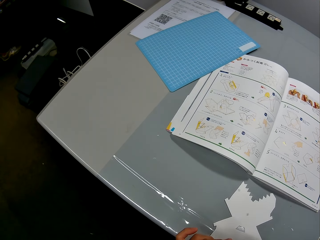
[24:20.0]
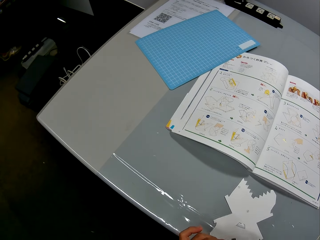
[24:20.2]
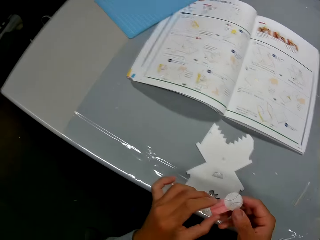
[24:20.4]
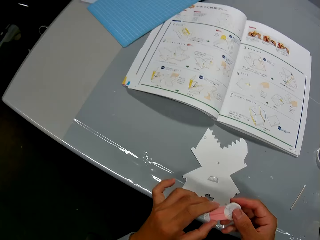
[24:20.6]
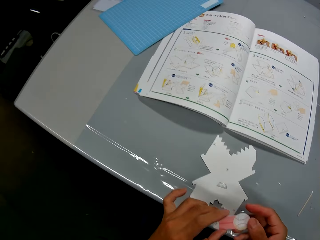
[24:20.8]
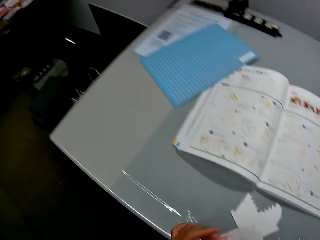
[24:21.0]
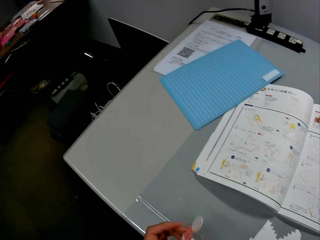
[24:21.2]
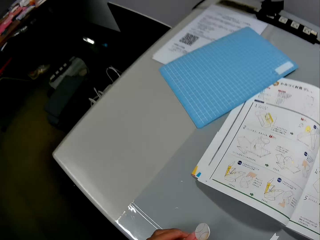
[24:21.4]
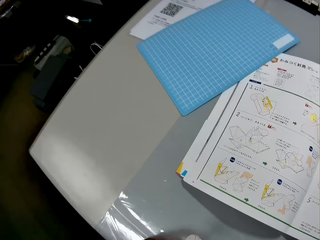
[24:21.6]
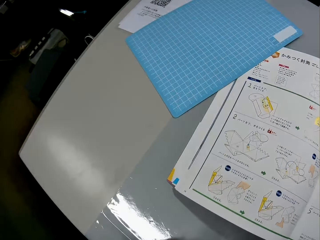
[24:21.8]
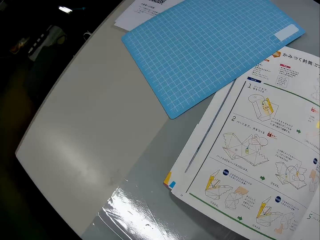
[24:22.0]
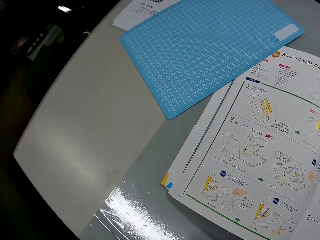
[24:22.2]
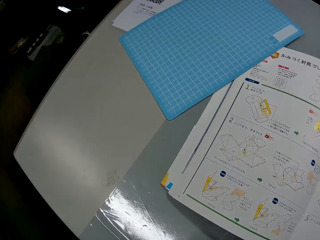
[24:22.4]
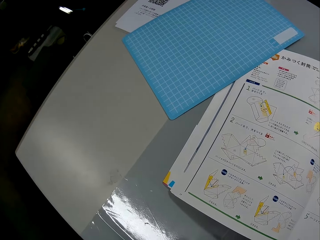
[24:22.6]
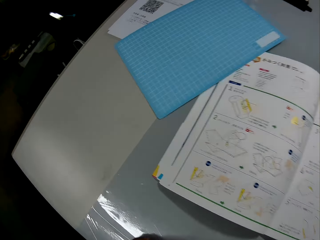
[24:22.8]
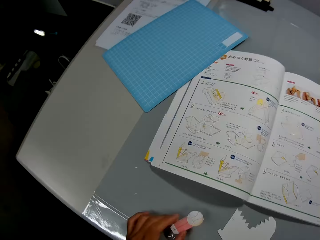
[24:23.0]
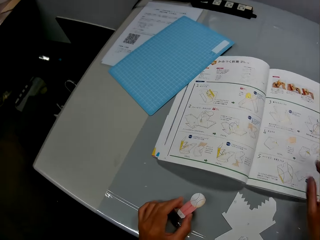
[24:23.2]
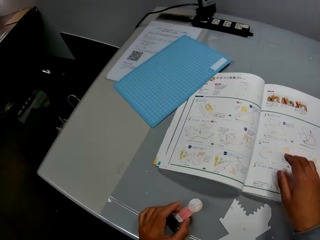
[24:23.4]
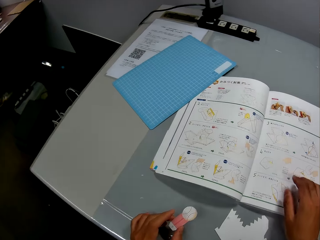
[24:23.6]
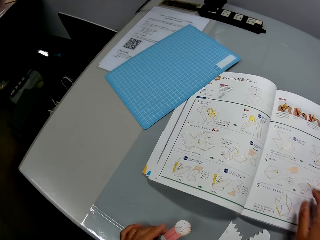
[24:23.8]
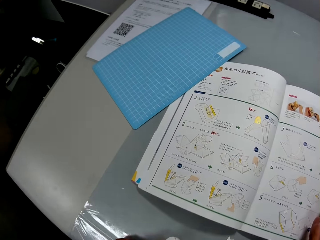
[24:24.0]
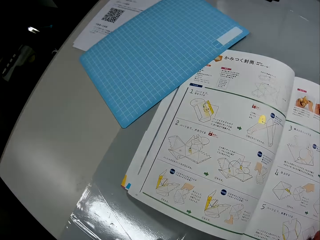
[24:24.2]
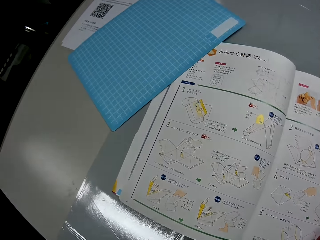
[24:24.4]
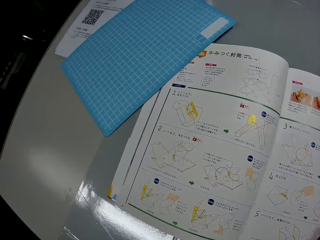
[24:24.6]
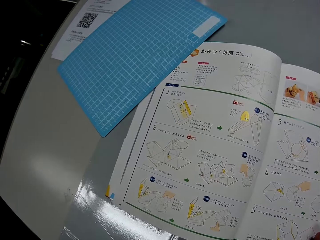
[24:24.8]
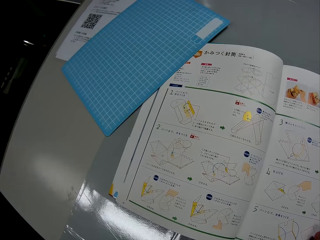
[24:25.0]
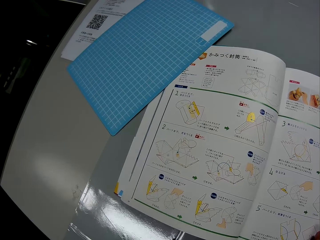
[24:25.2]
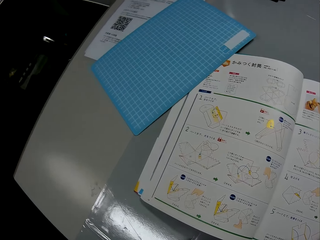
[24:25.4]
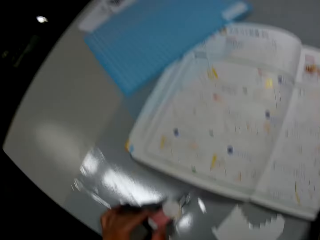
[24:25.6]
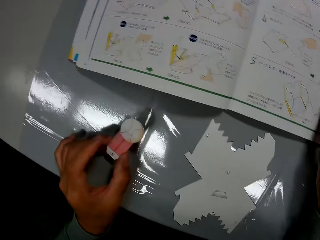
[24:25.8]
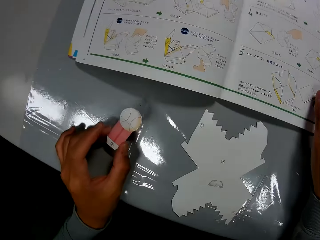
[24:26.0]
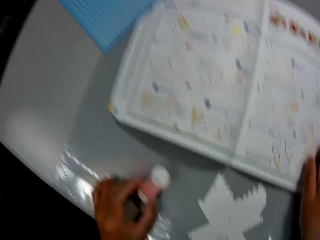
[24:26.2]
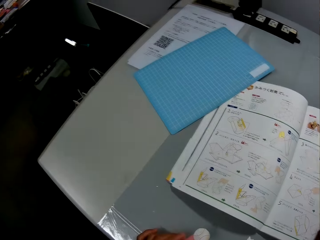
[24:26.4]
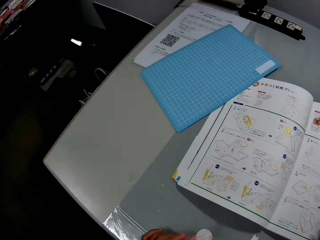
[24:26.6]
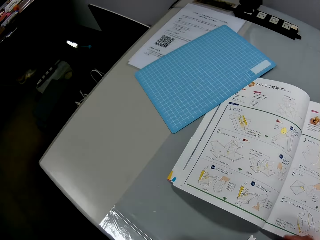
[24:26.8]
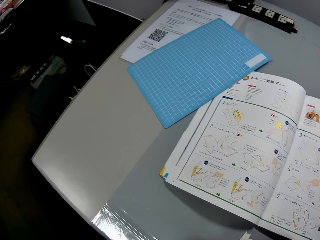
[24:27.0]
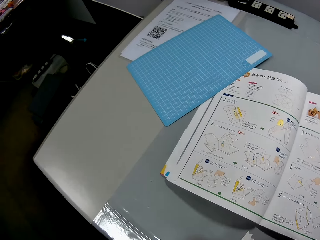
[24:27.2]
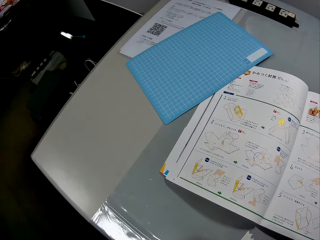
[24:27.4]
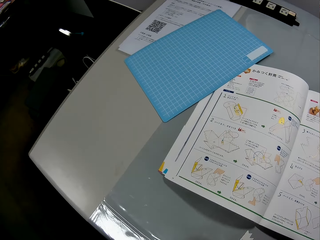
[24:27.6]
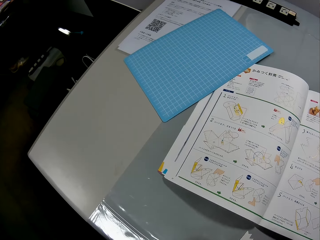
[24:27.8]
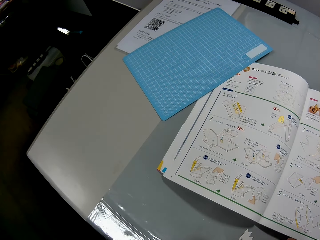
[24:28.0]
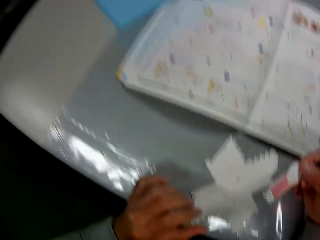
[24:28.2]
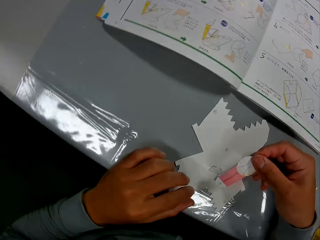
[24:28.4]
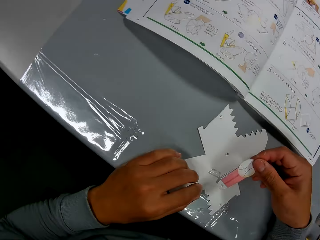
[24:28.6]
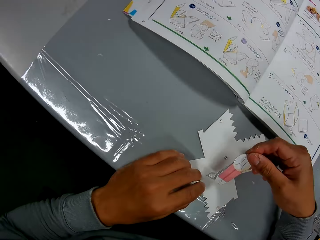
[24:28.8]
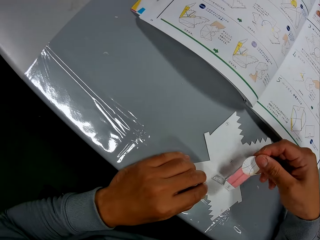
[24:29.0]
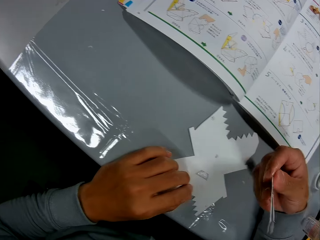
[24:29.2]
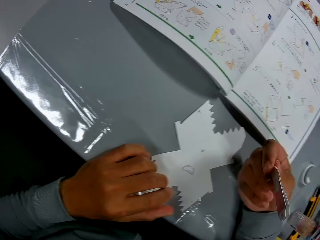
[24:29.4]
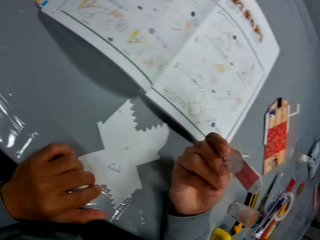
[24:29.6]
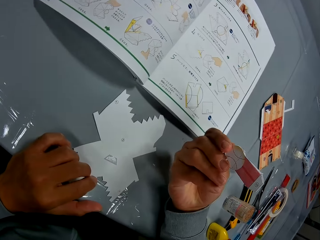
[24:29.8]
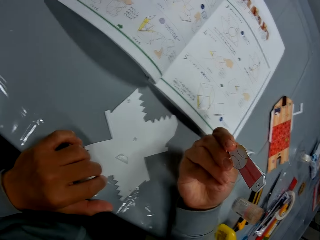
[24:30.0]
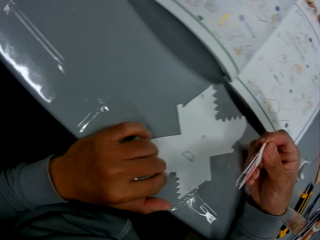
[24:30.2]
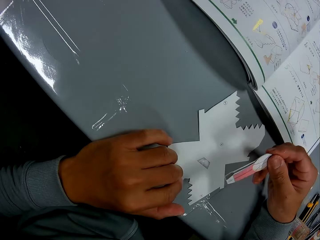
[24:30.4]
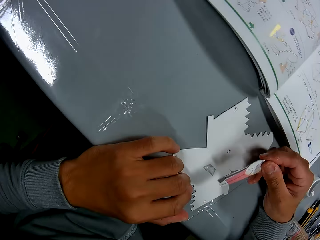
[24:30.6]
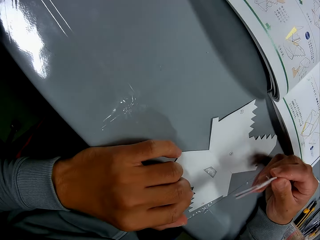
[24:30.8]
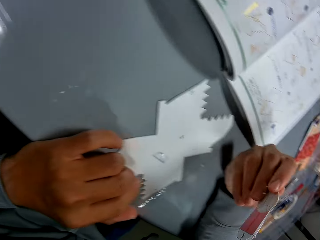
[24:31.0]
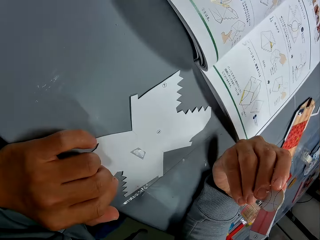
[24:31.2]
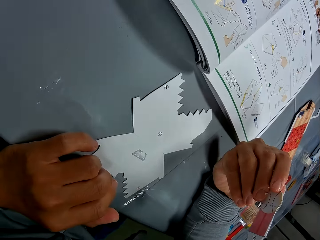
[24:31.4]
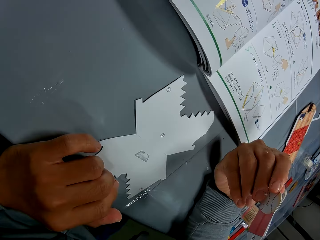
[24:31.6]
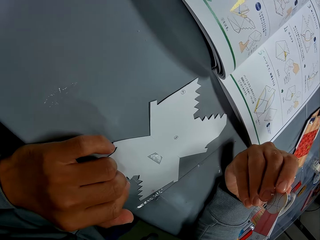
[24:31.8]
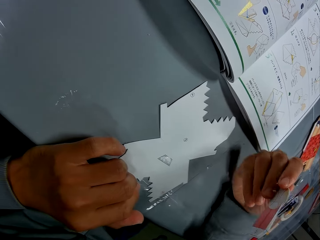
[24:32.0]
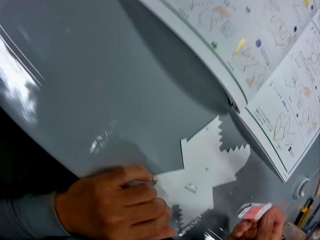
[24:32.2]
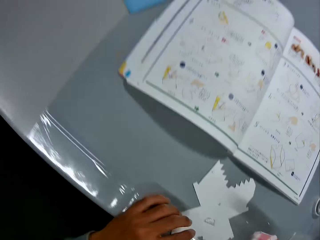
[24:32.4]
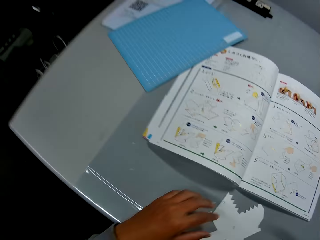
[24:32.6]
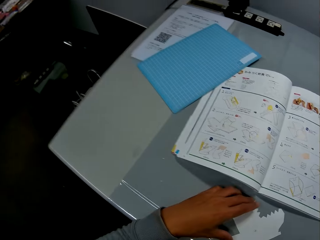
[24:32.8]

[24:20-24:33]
The camera wearer looks at the sketch book. He places his hand on a book on the table. He holds the carved paper with his right hand. He connects the pieces of paper together. He looks at the piece of paper.

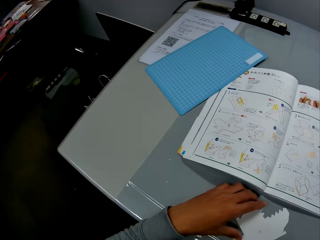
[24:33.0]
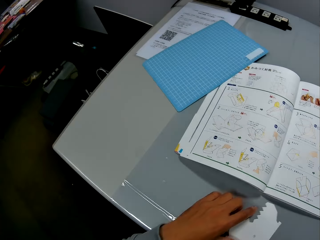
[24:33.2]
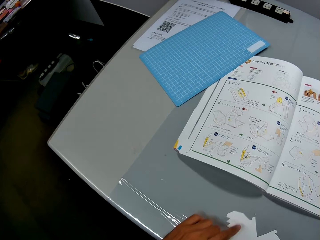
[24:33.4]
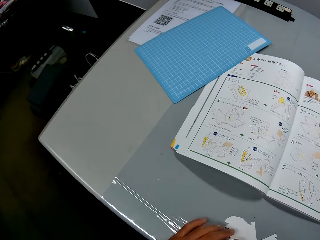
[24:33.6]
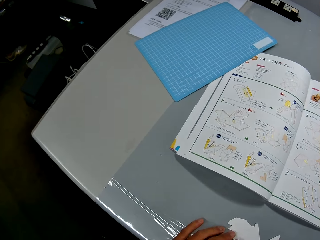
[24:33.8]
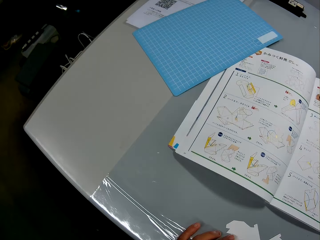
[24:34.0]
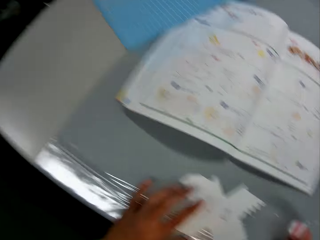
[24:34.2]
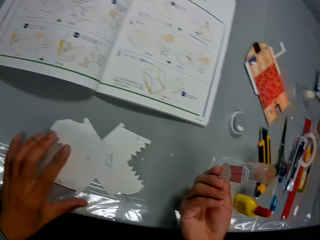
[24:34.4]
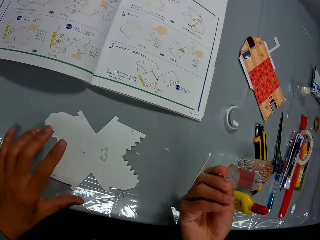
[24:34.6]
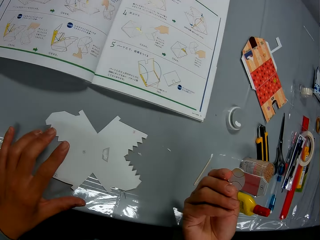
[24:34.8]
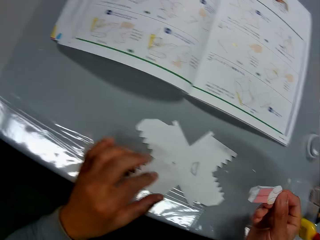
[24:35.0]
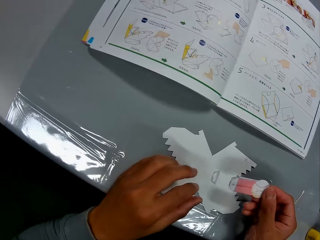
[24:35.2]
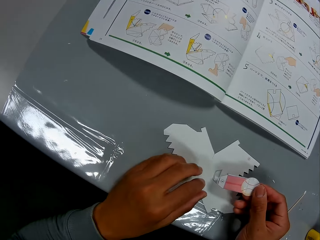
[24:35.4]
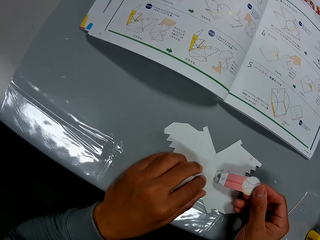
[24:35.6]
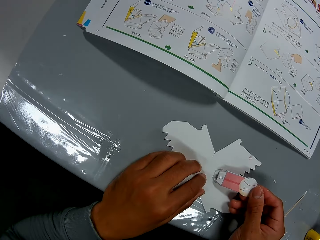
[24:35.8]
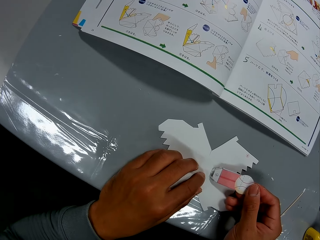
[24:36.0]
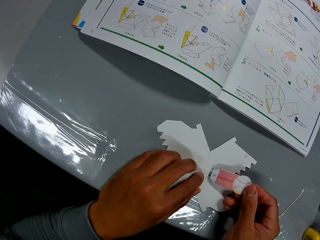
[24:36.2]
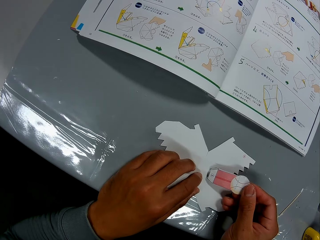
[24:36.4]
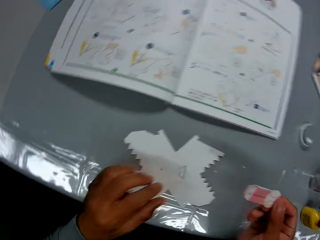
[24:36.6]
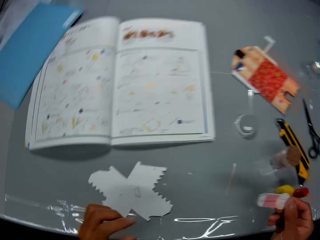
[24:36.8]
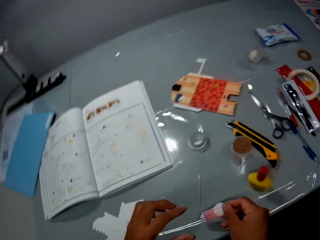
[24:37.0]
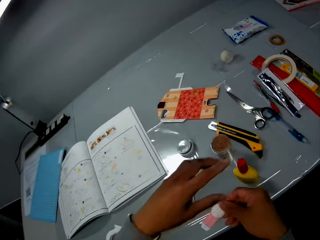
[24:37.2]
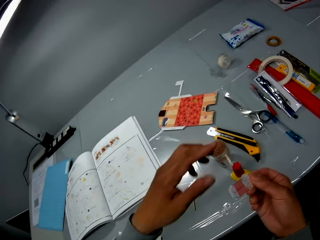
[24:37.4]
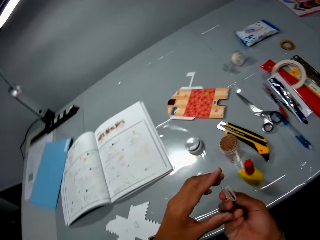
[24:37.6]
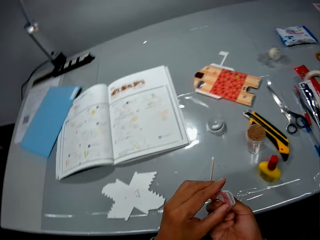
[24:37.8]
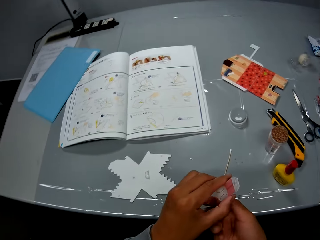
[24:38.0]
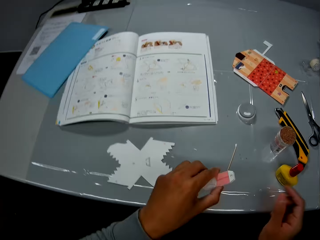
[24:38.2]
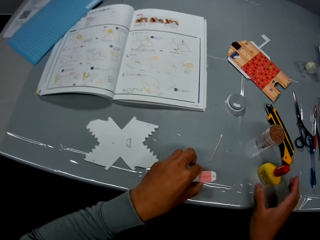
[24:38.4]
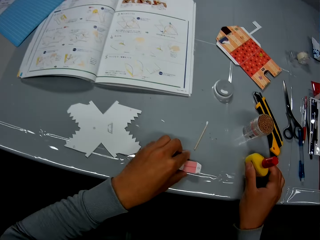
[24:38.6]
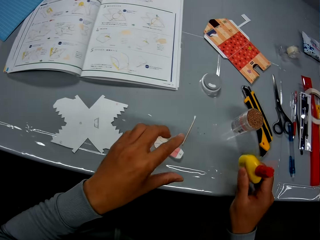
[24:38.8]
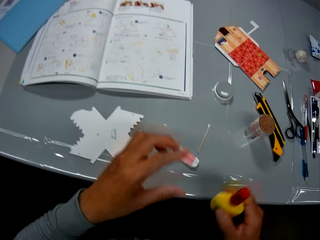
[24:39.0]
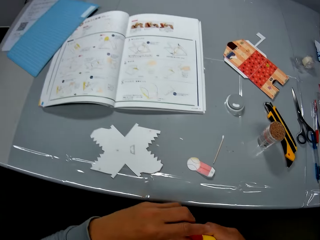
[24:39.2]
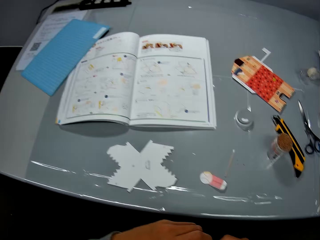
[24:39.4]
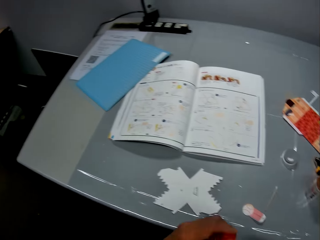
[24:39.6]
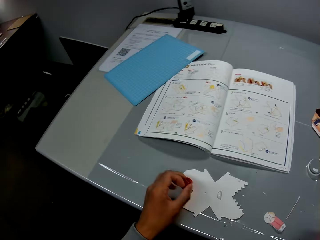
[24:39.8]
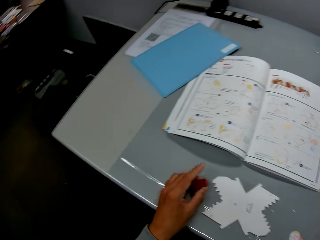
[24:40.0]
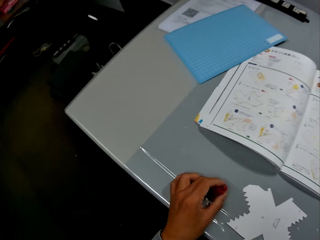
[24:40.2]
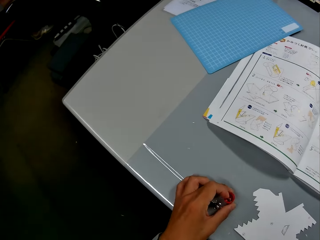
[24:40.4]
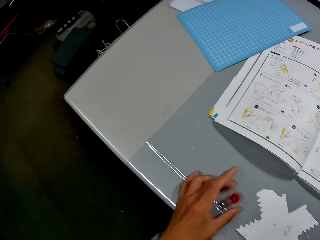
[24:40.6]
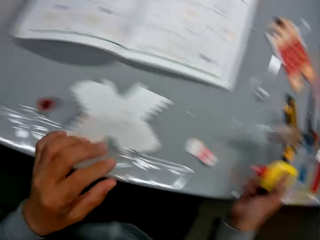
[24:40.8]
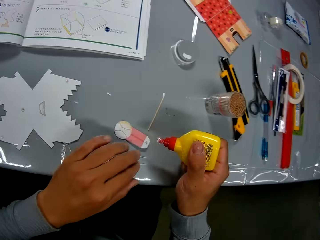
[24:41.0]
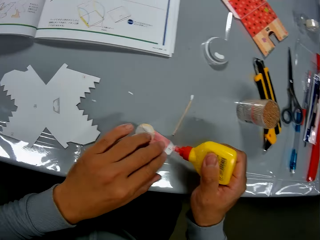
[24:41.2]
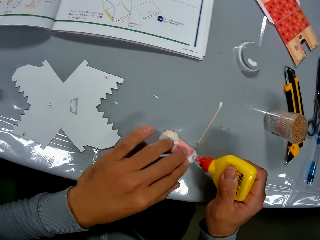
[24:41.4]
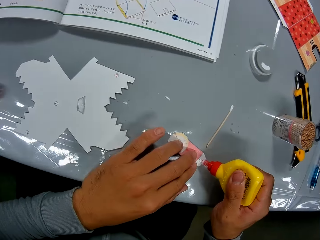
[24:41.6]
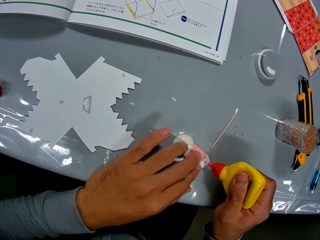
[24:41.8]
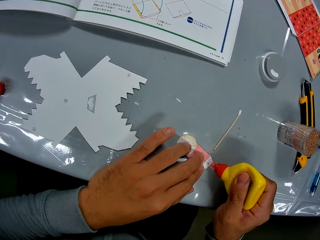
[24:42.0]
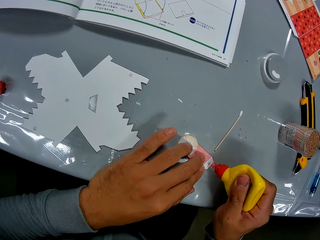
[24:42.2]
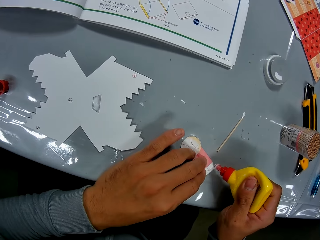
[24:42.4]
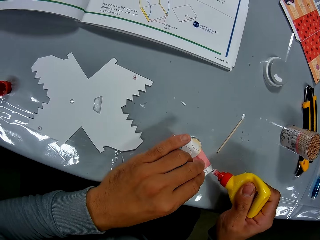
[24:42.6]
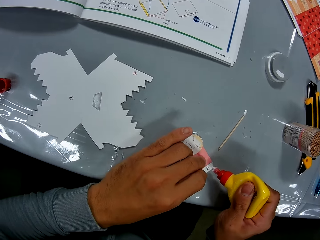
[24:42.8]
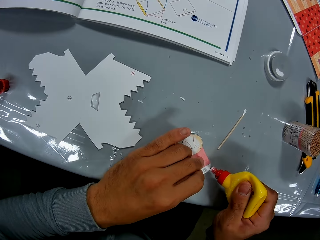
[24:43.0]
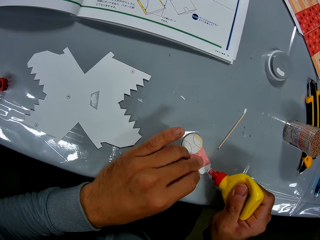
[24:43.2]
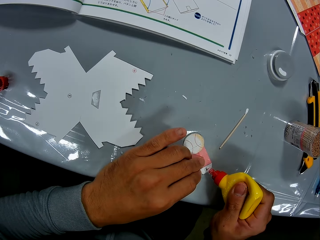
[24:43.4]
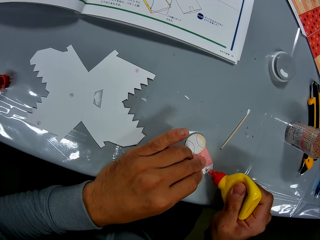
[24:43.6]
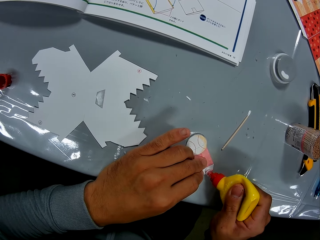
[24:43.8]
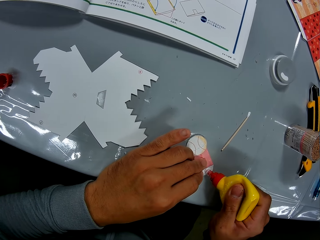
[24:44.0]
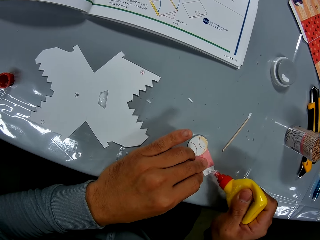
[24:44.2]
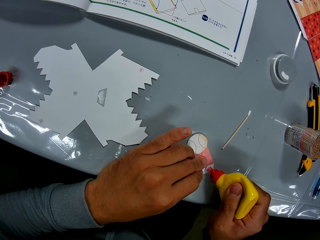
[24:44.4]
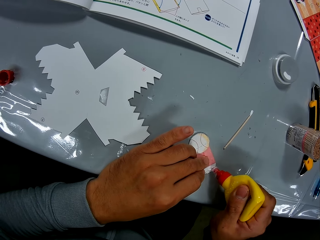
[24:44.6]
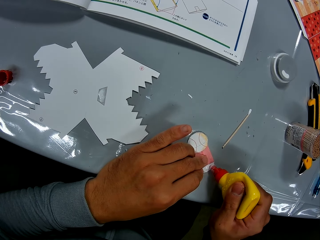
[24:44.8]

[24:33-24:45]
The camera wearer turns the piece of paper. He adjusts it with his left hand. He places the small carved paper on the big carved paper, removes the small carved paper on the big carved paper, and passes the small carved paper from his right hand to his left hand. He puts the piece of paper on the table. He picks up the glue on the table with his right hand, opens the glue, and drops the glue cover on the table. He puts glue on the small carved paper.
